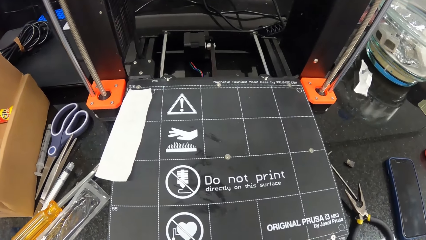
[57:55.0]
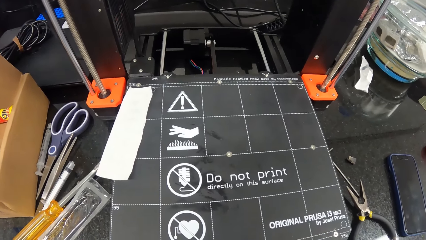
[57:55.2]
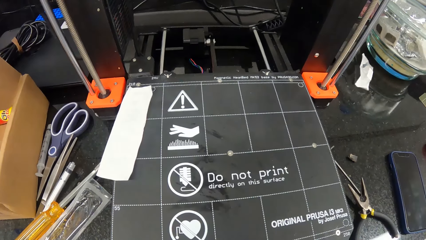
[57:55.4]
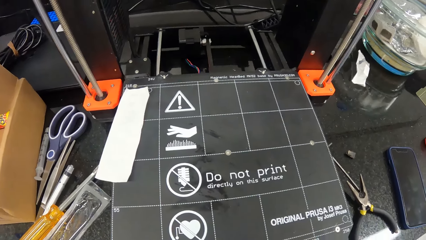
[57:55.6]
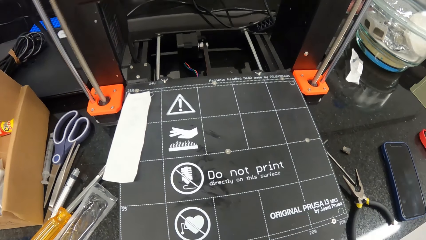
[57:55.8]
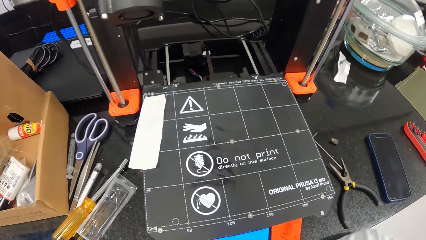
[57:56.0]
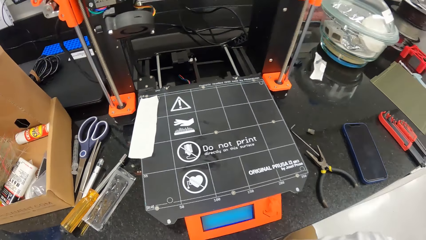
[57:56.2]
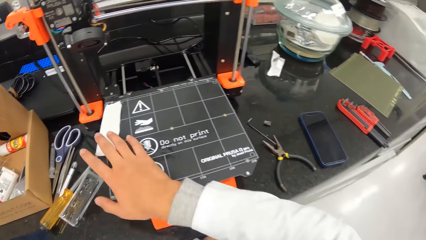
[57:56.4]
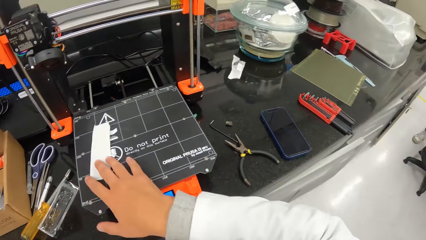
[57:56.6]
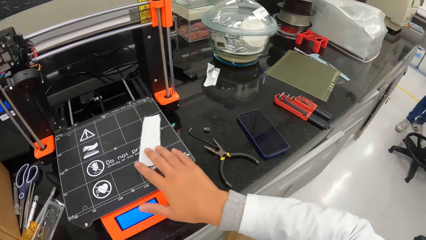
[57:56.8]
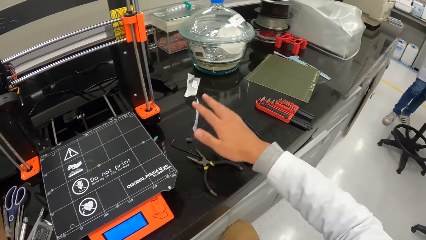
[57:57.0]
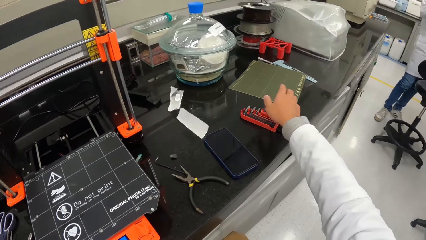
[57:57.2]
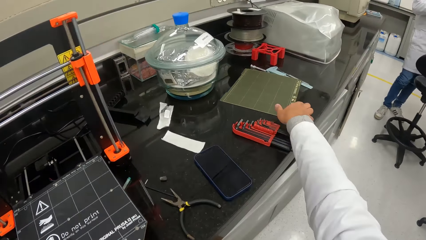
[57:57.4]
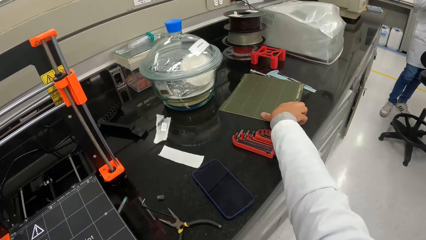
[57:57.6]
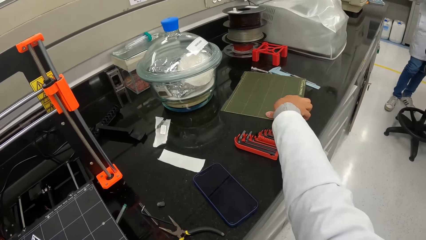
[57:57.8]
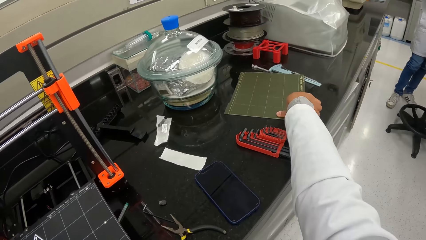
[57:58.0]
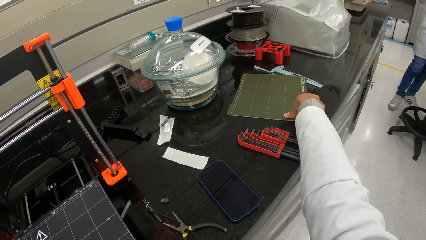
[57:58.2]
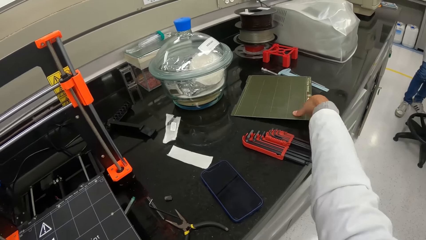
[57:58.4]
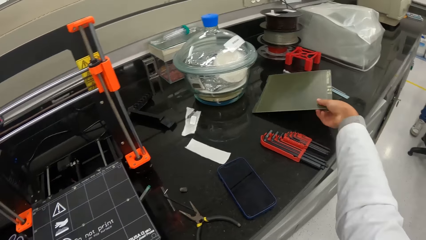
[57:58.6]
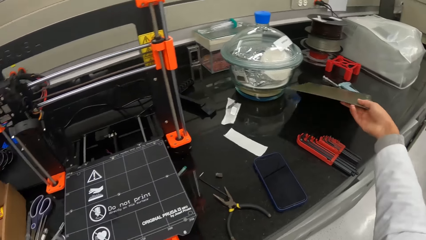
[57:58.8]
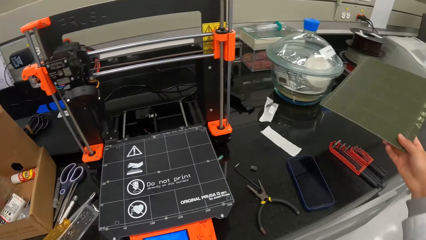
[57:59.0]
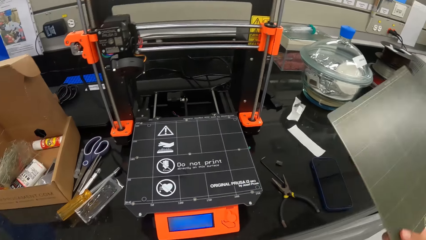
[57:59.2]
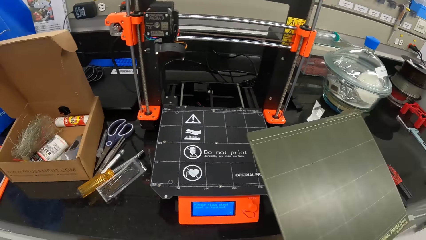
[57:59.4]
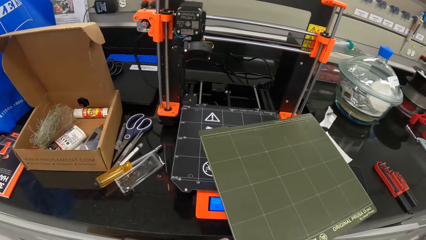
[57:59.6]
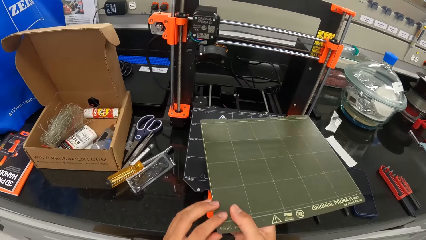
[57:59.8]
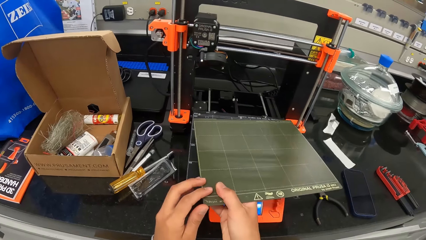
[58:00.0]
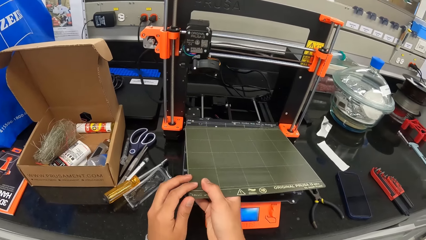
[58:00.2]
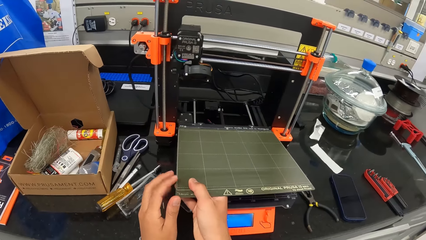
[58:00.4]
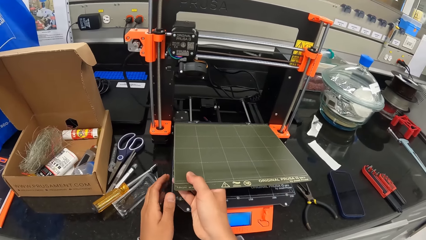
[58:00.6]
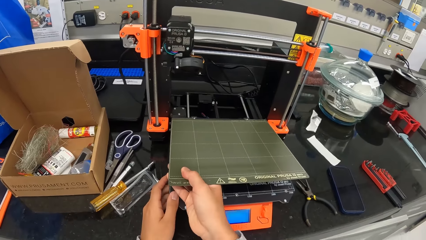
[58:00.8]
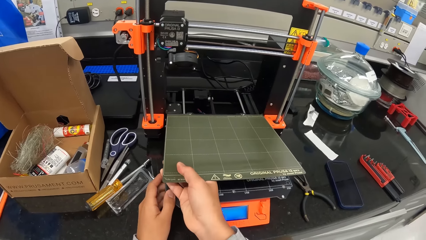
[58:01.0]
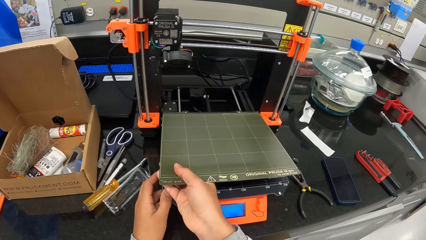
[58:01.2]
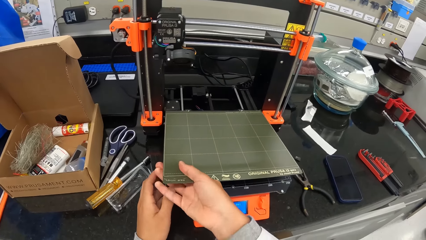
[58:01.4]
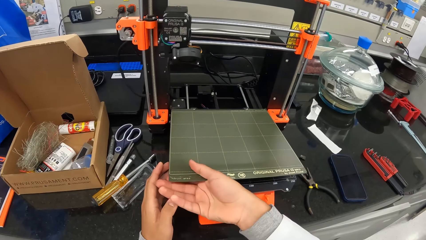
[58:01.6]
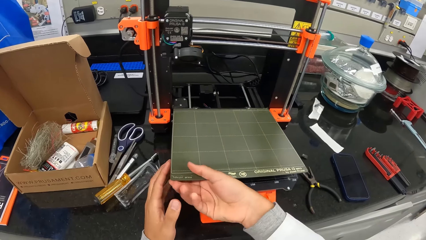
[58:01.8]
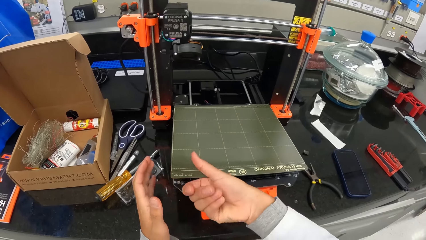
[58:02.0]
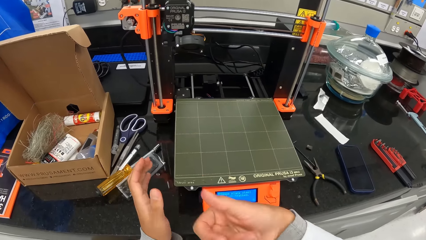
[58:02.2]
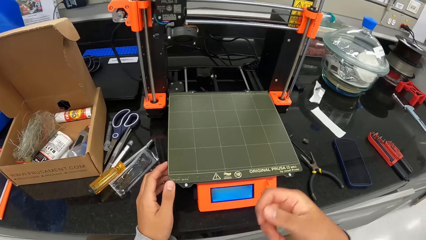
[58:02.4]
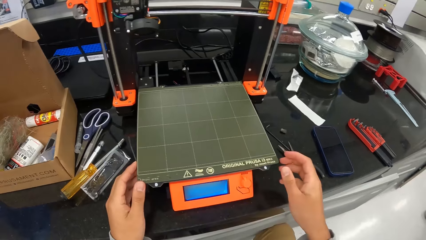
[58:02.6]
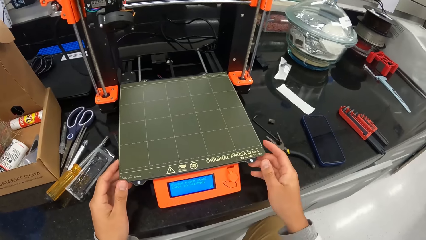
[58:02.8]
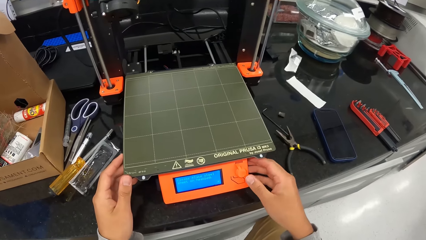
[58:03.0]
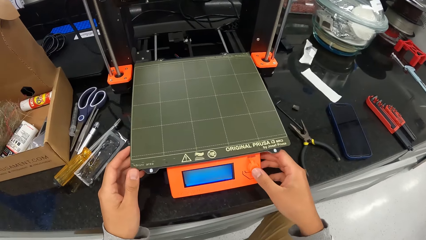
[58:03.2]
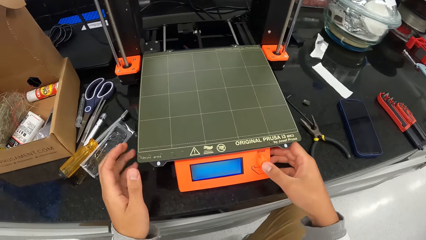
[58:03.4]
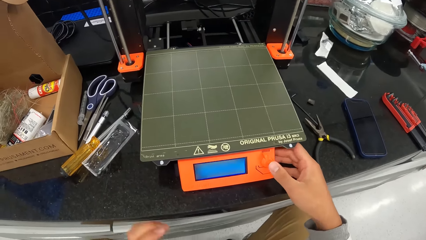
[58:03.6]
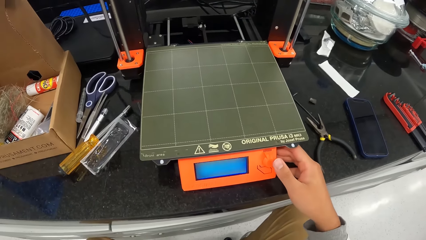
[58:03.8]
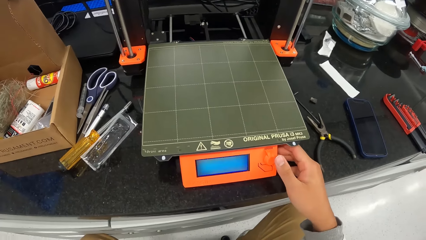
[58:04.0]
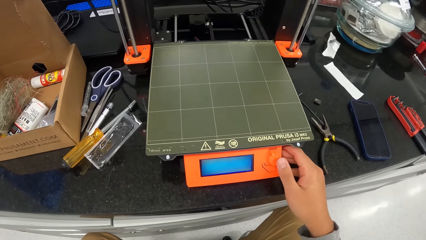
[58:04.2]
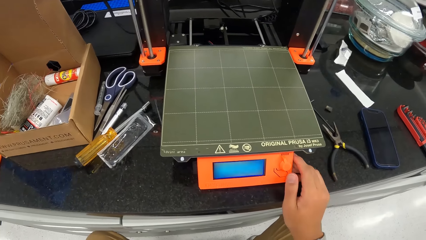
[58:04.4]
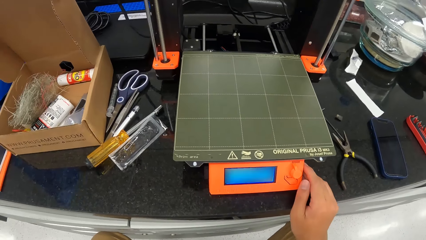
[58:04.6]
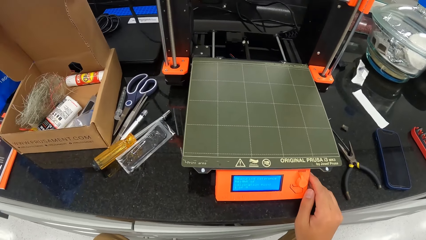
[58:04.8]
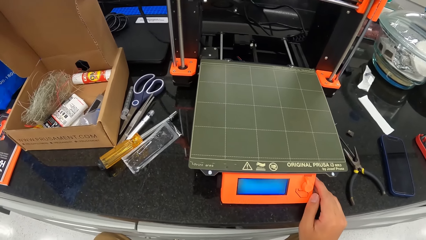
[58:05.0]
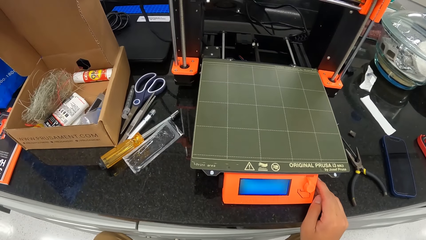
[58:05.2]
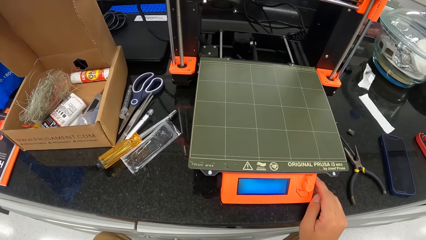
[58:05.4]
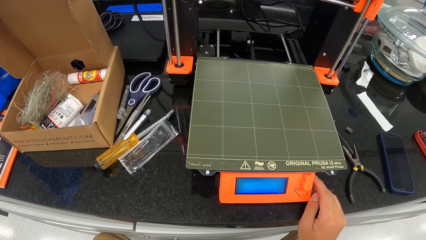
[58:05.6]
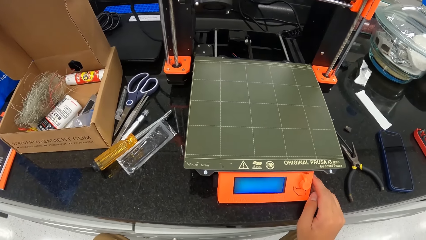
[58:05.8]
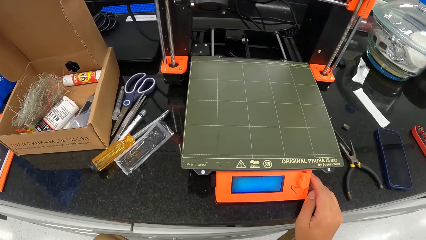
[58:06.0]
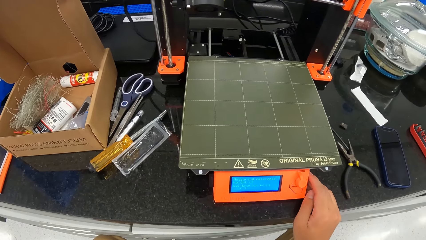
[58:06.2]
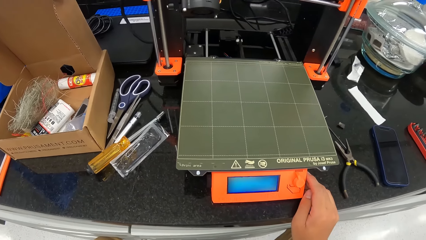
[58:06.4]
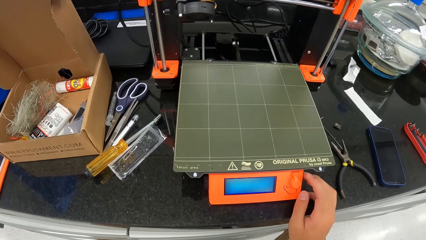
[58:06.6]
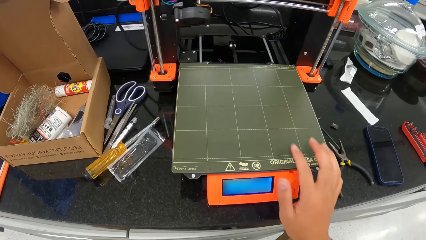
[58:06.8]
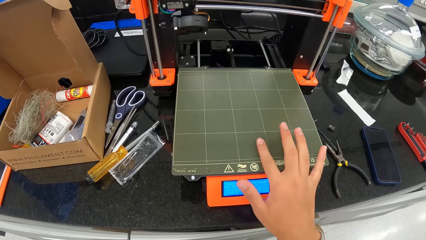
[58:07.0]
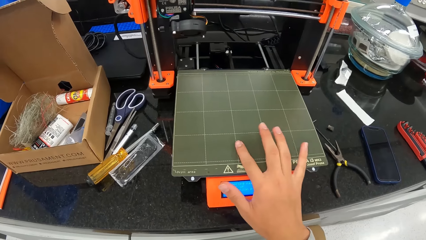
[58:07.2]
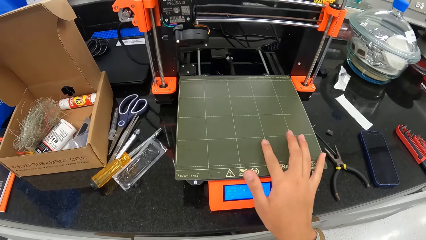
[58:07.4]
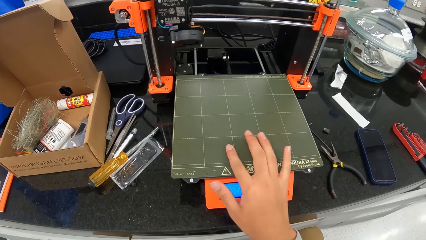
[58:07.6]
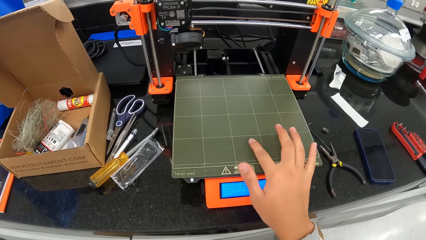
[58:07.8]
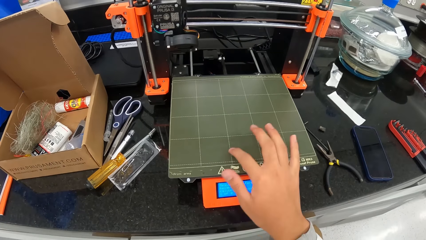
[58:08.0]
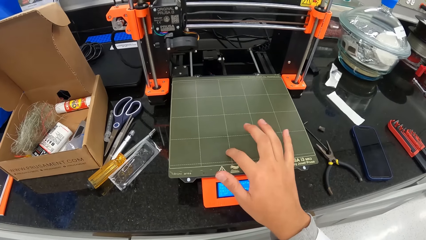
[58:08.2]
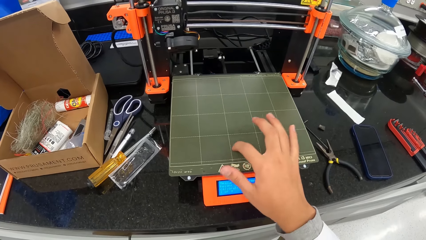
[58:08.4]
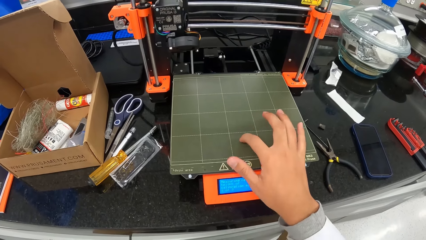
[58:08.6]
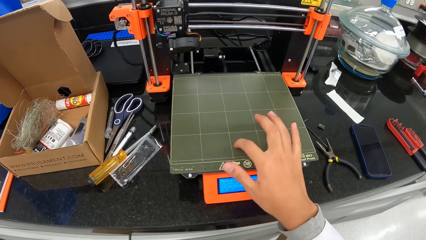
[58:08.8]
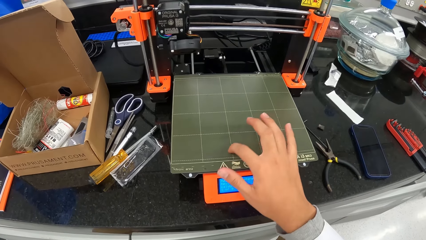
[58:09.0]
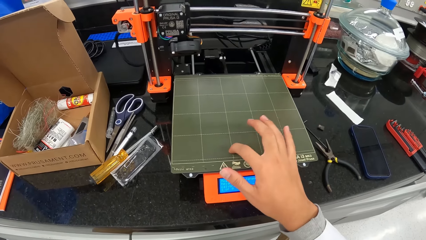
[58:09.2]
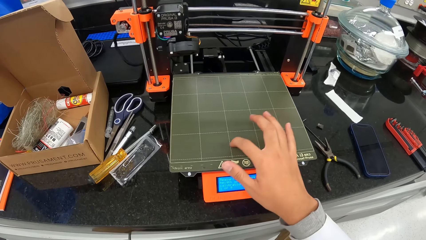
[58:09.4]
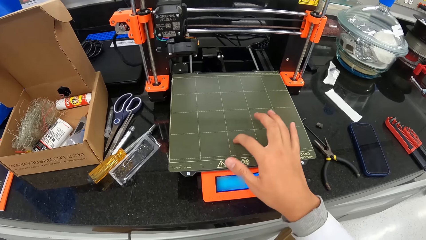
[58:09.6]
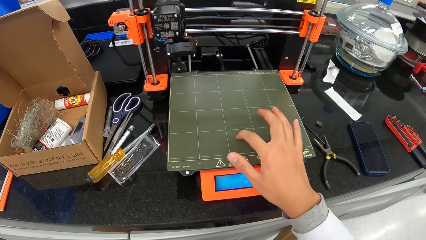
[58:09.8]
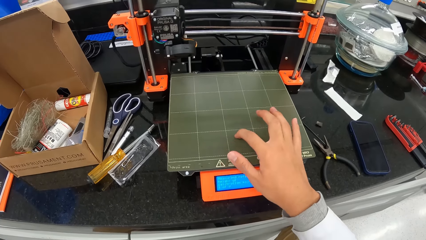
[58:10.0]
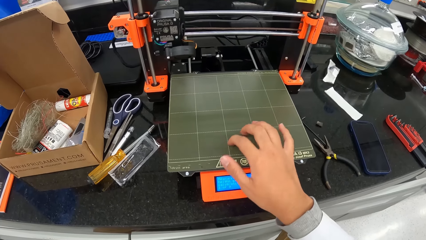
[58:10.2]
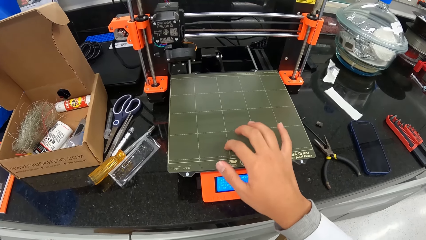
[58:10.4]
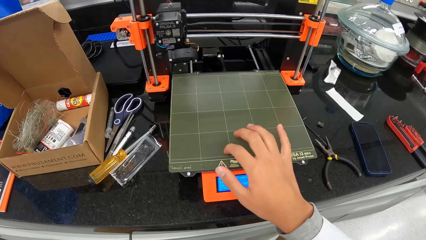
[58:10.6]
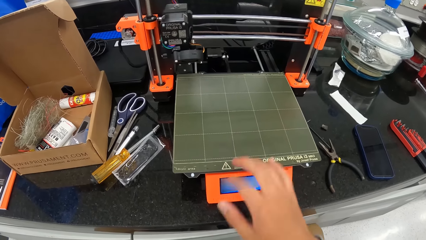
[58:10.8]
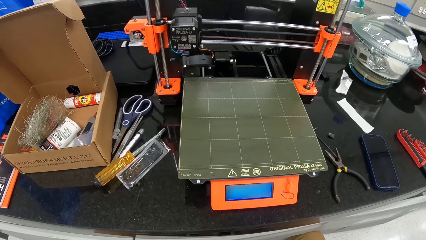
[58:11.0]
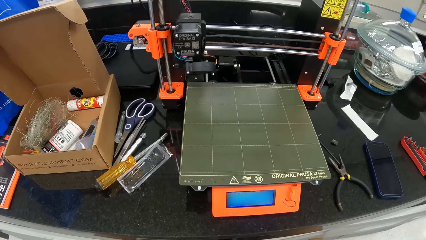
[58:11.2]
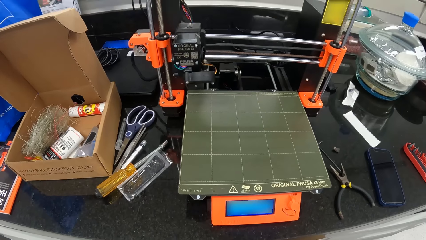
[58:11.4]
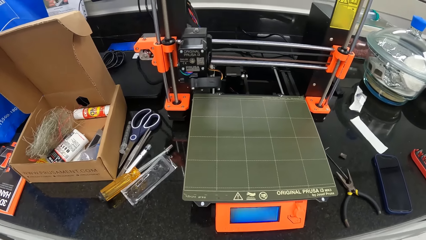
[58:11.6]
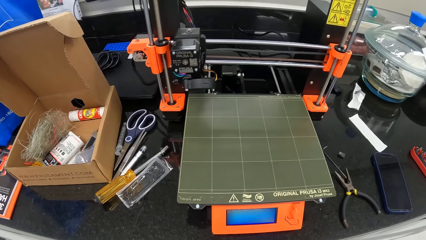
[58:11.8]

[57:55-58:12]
The camera wearer removes the paper on the 3D printer with his right hand. He moves the paper. He takes a Prusa or mat from the table with his right hand. He drops the Prusa in his right hand on the printing machine. He presses a button on the printer. He scratches his right hand on the Prusa. He moves his finger on the mat.
